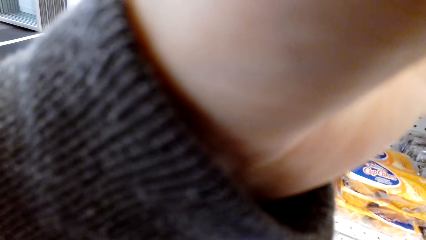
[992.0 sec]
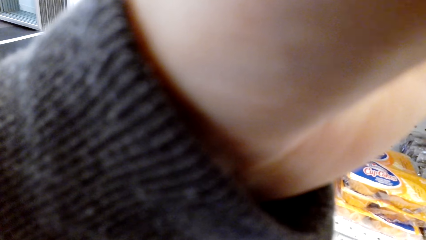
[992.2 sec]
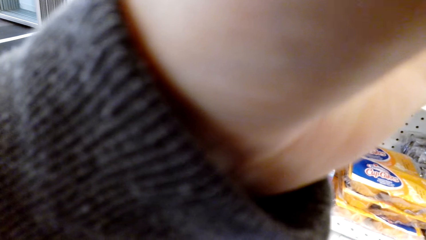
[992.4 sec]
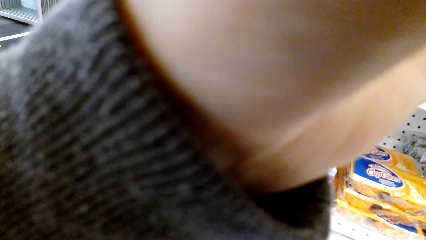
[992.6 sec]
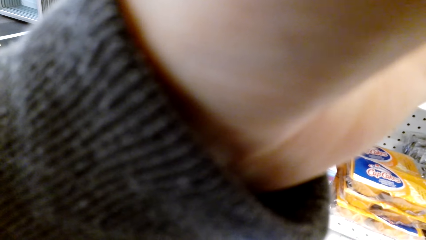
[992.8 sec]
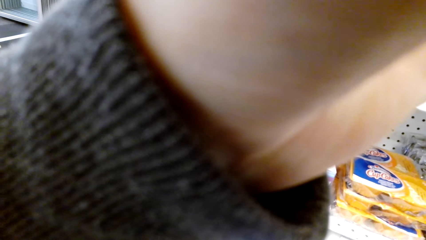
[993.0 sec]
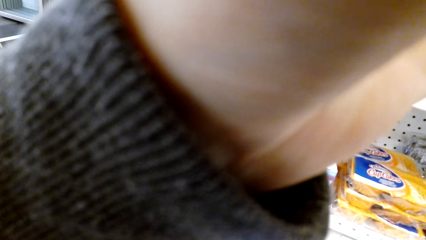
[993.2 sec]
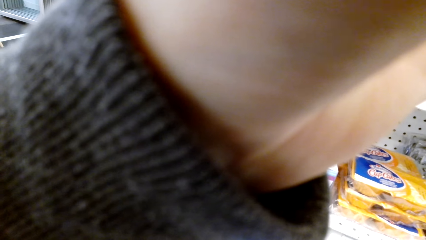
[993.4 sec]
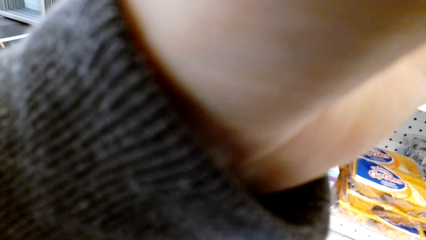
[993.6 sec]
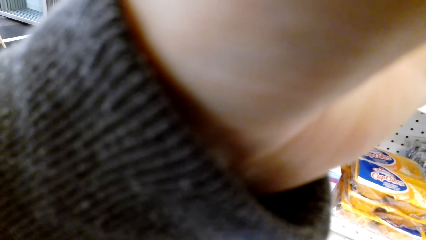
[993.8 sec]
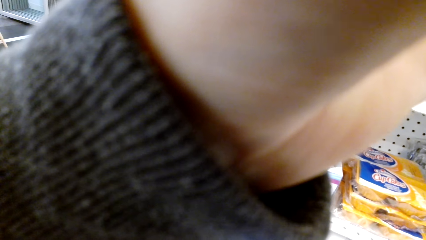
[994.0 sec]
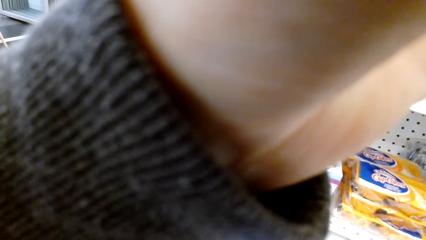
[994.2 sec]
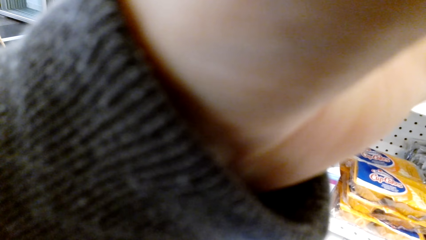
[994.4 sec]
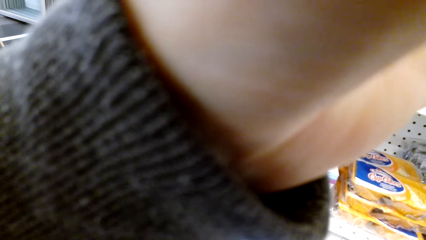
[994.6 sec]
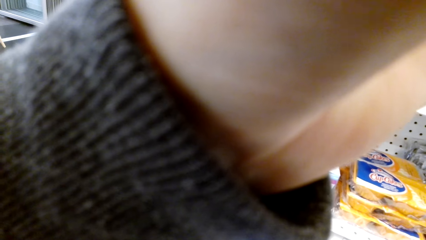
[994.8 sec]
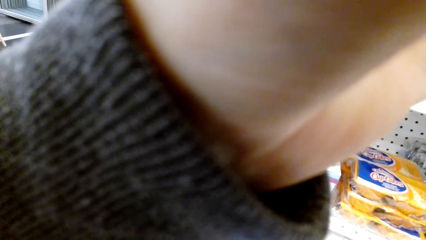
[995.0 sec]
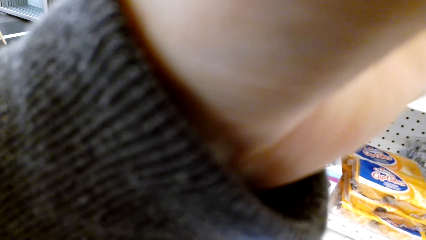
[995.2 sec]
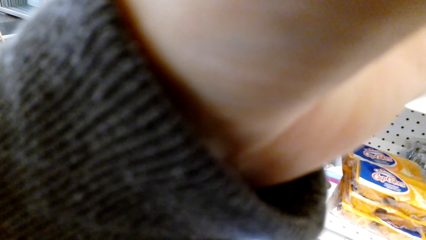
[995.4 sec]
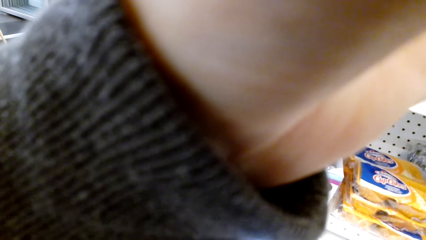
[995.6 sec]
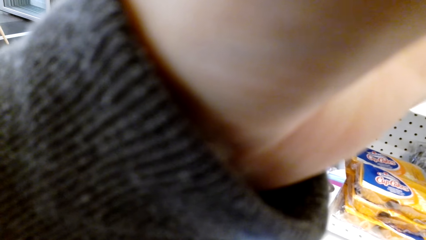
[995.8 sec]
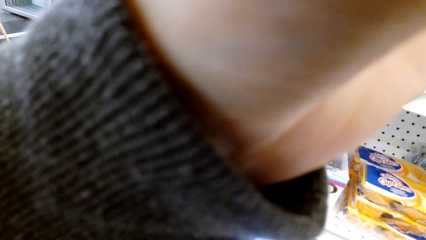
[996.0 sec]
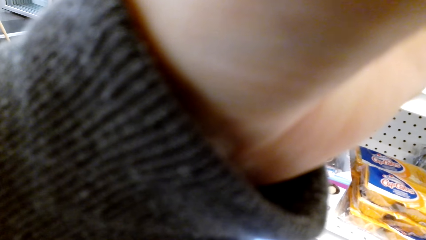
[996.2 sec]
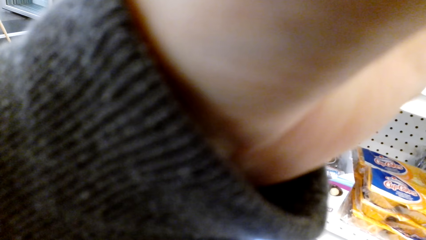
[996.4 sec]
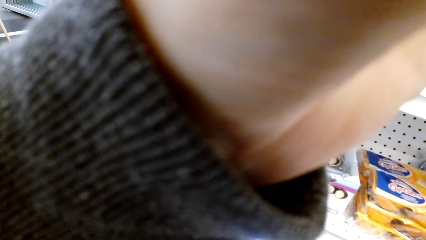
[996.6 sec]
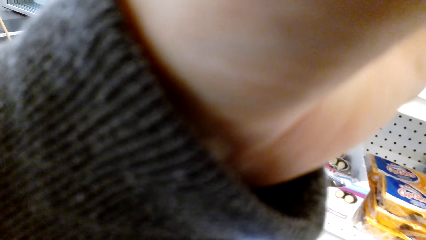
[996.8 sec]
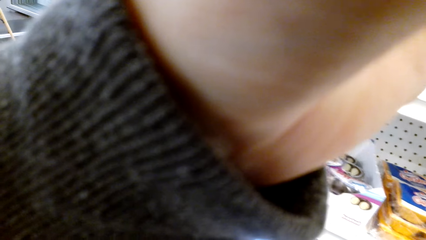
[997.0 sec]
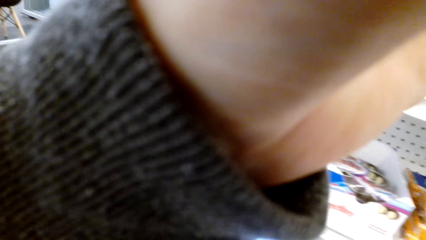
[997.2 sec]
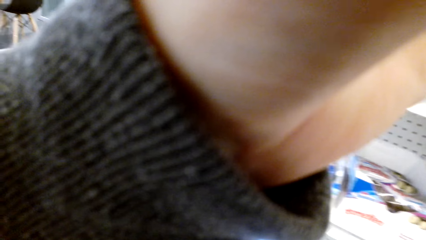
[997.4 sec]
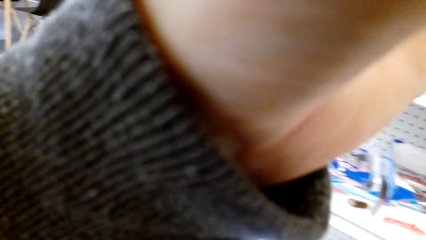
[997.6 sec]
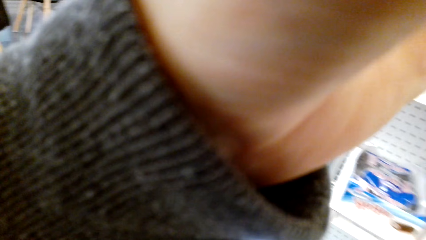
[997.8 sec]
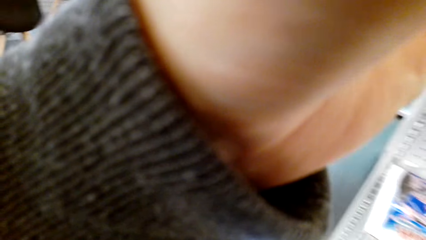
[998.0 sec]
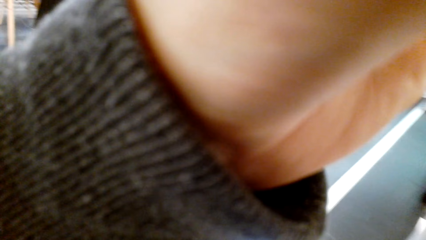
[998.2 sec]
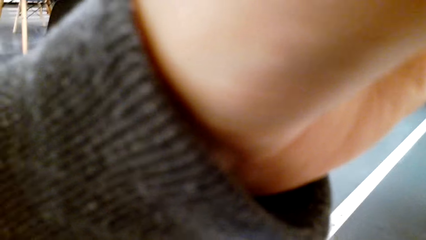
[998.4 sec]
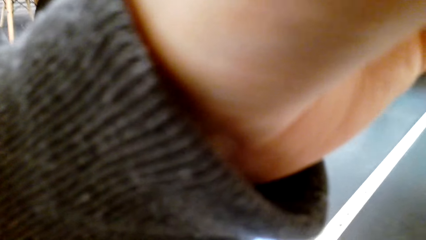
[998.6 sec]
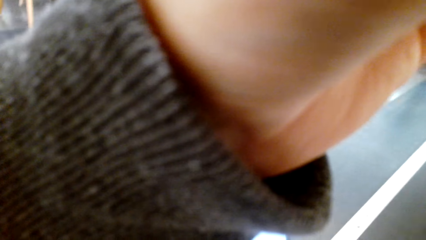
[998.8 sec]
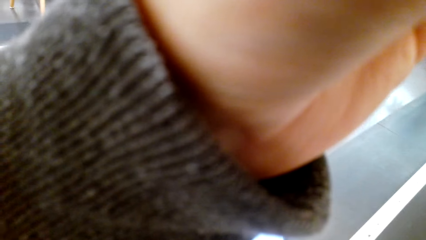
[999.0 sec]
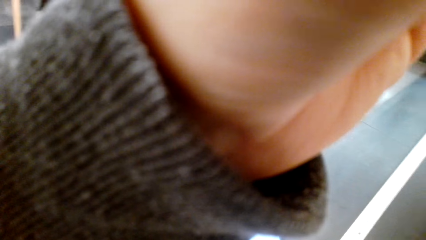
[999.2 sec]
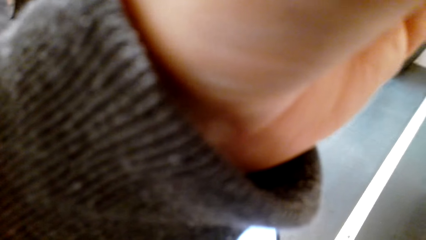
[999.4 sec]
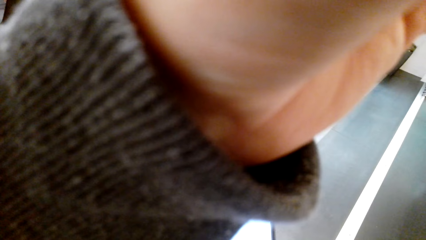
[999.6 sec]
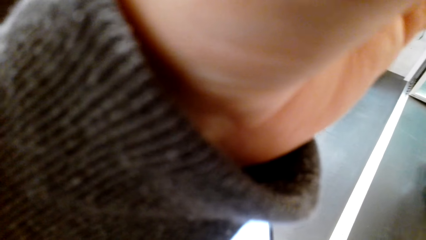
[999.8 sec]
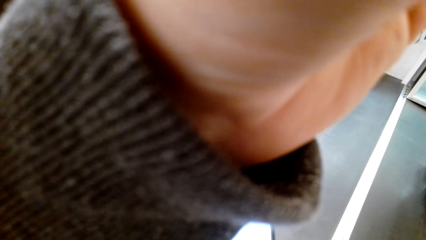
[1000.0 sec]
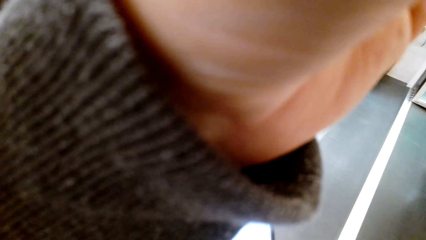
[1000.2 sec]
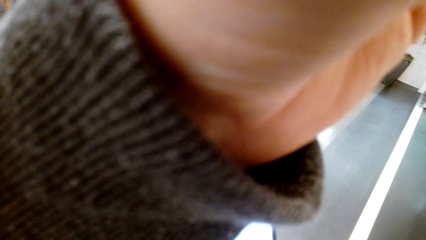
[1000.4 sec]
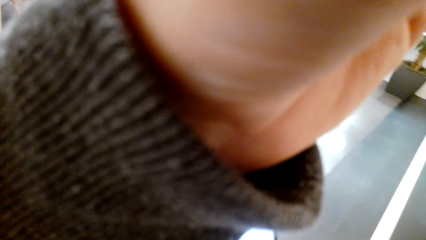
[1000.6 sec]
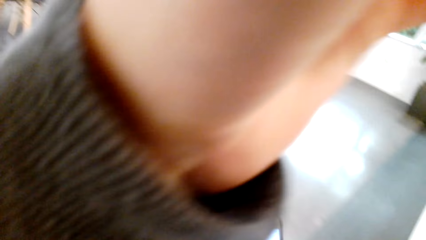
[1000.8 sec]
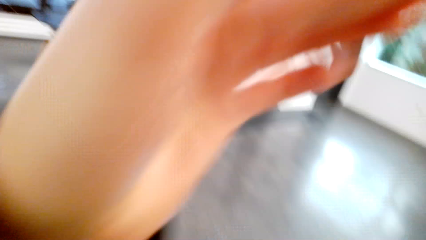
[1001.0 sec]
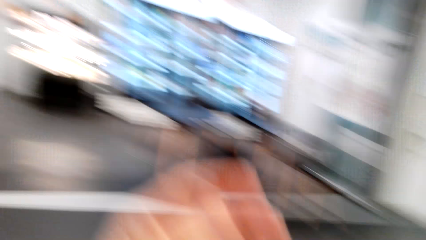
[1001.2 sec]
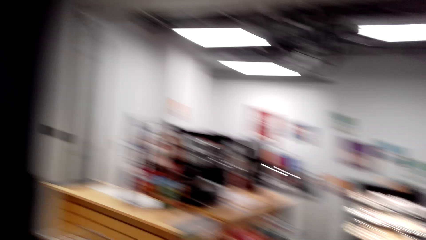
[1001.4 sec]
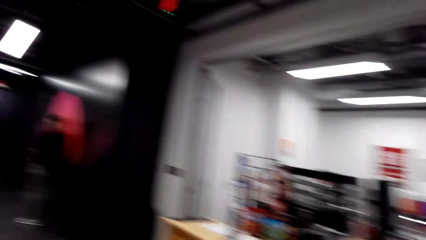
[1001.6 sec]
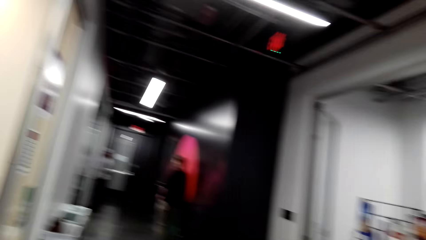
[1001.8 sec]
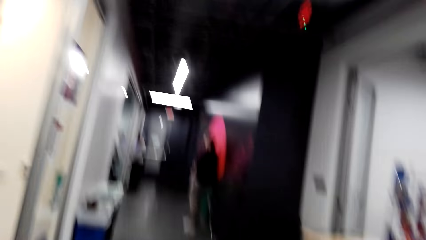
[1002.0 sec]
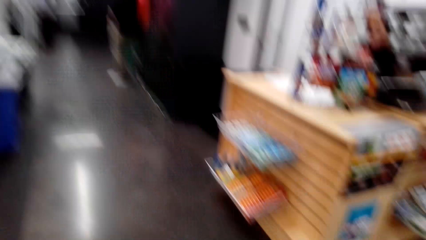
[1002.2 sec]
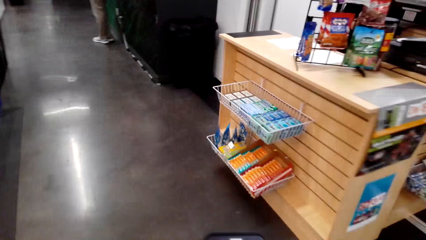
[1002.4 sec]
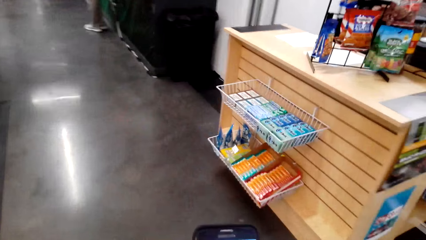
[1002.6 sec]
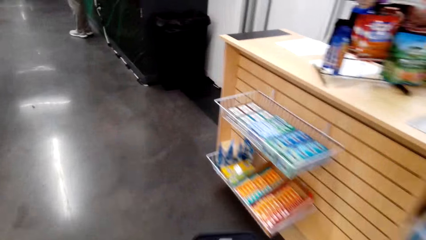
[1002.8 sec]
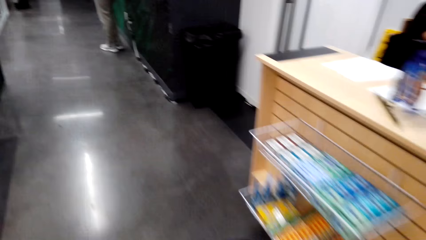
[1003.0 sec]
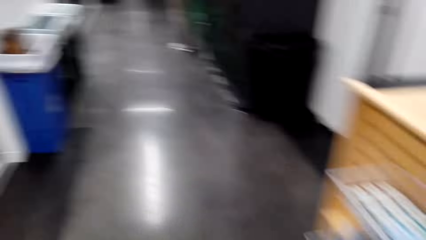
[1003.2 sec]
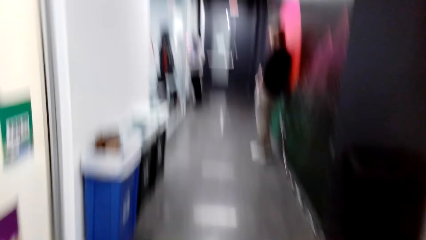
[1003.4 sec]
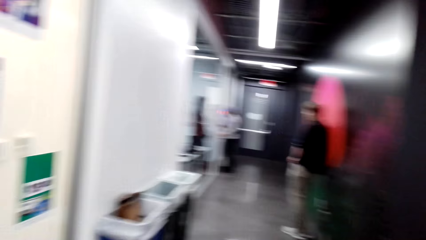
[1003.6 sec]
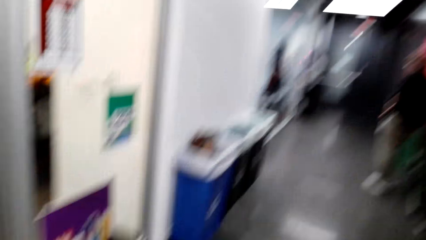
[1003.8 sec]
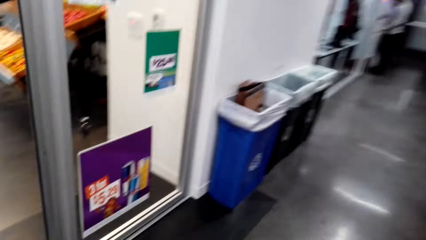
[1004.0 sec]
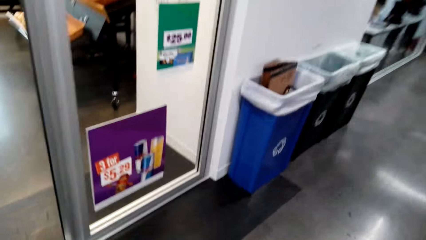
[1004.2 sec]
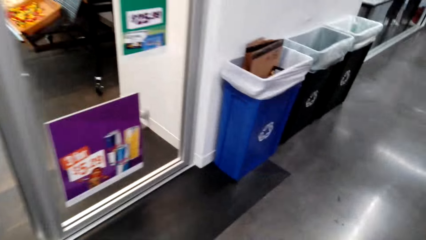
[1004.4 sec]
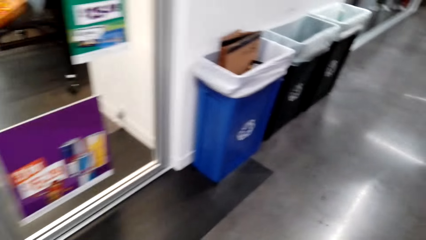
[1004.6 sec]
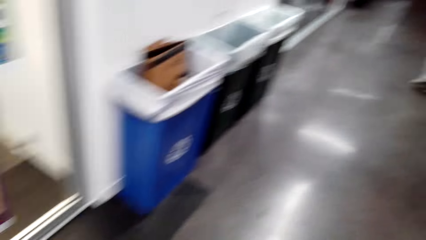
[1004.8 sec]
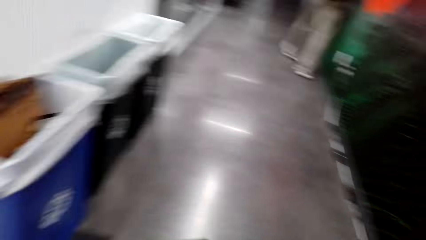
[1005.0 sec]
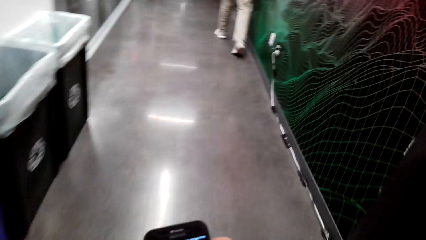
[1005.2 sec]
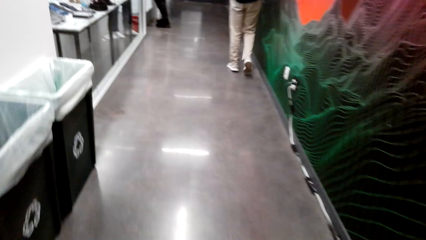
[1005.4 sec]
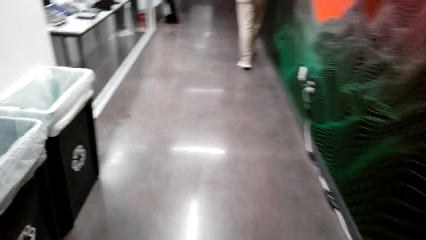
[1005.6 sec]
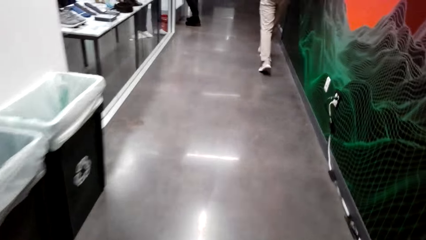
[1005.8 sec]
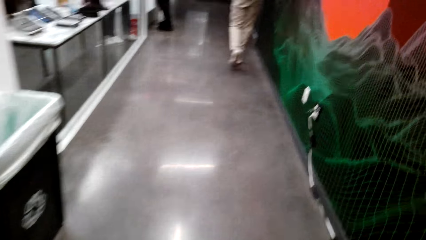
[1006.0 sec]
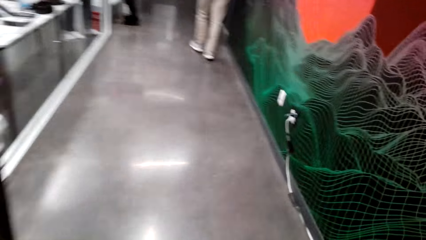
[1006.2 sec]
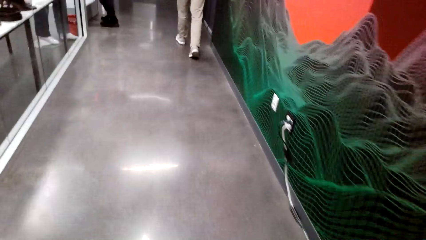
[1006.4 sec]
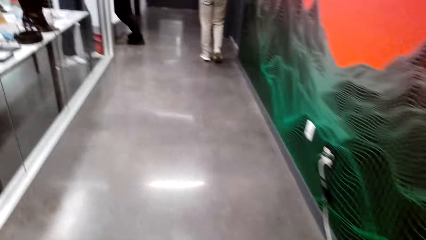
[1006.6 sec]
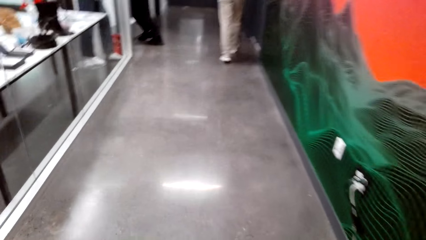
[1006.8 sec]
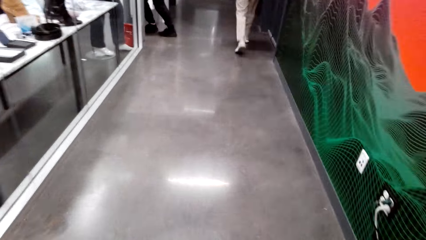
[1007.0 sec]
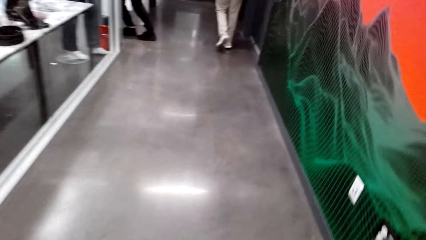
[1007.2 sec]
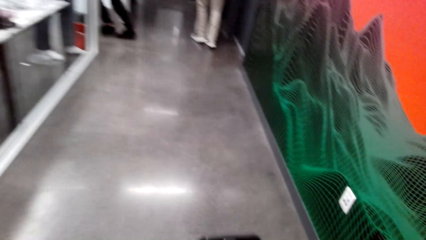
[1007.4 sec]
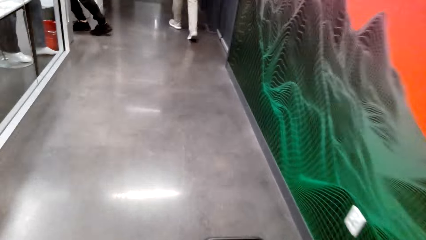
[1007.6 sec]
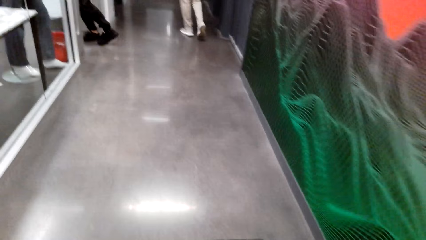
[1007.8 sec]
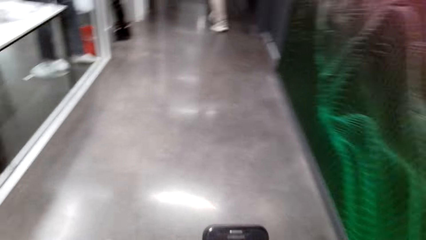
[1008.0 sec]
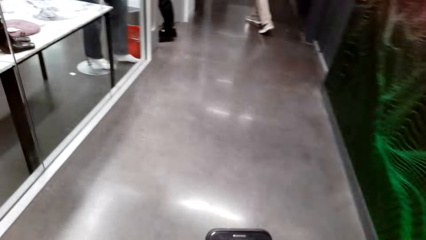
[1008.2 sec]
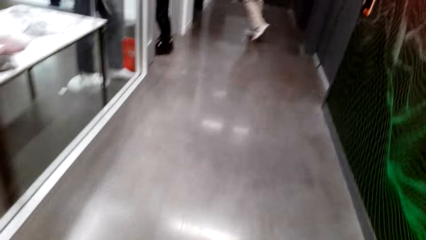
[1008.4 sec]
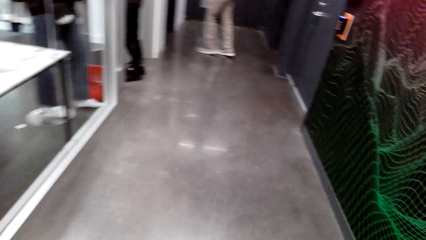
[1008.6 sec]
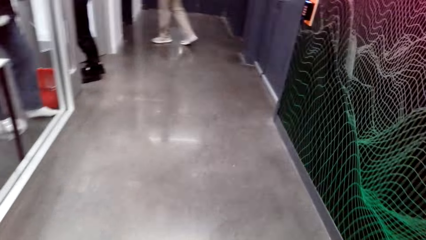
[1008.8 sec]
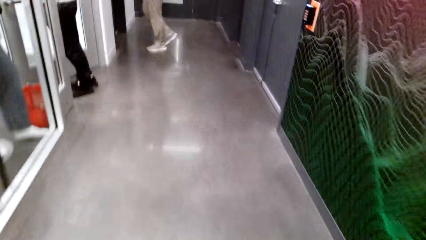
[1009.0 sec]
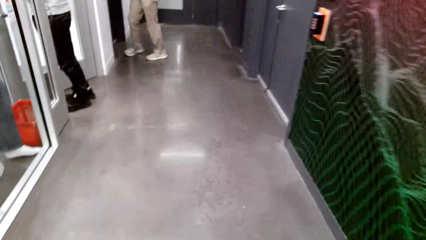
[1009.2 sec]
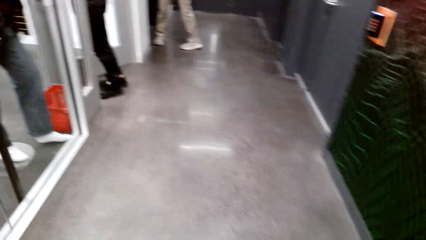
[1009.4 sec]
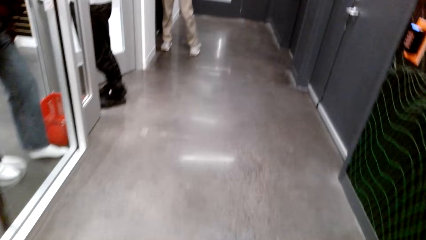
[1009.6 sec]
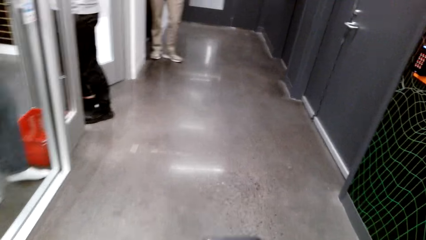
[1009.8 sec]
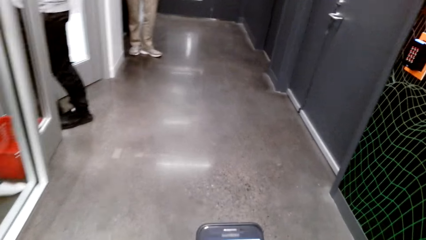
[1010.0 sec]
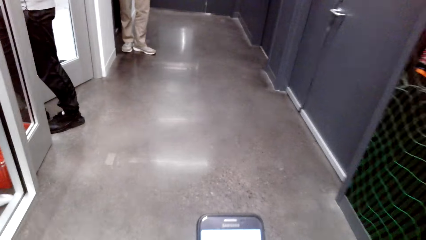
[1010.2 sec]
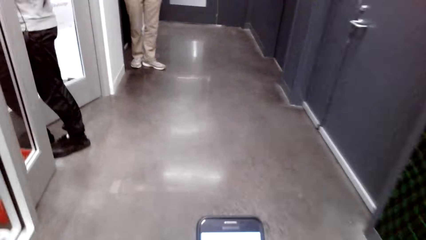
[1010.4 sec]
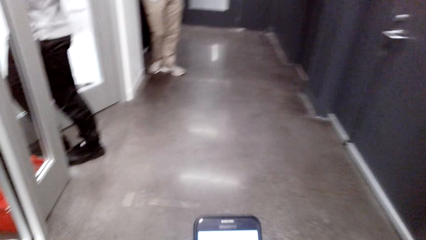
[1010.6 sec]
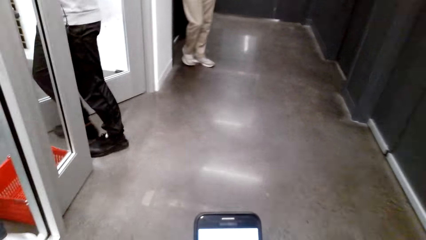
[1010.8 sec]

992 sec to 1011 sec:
The camera wearer walks across the store.
